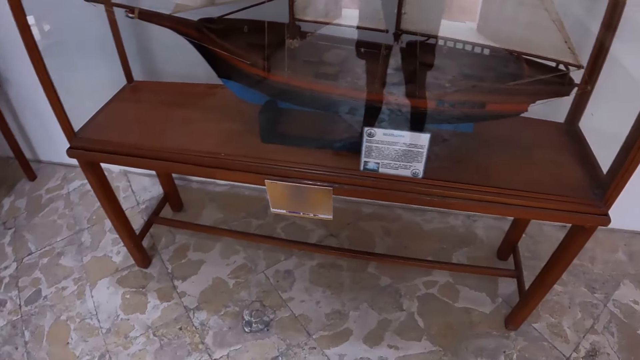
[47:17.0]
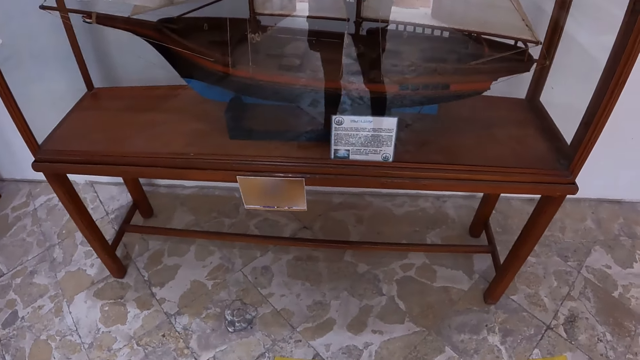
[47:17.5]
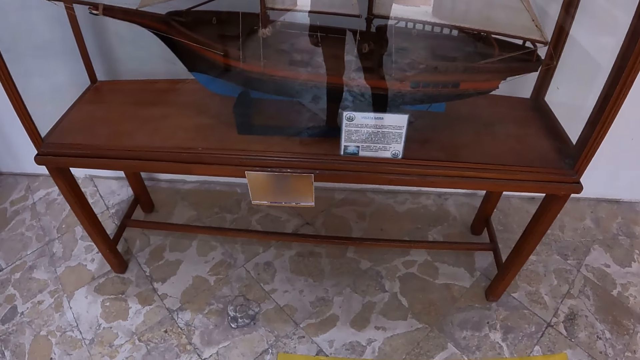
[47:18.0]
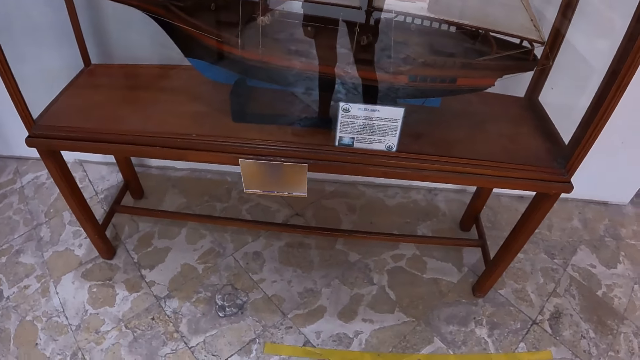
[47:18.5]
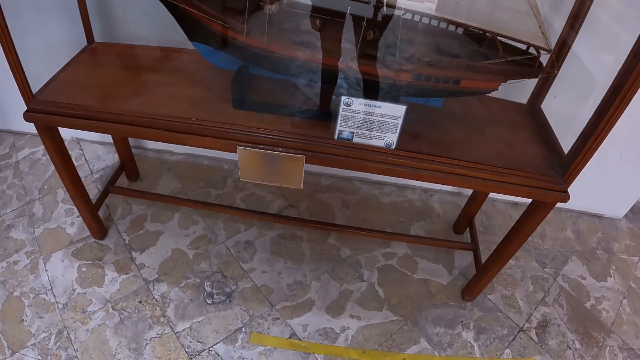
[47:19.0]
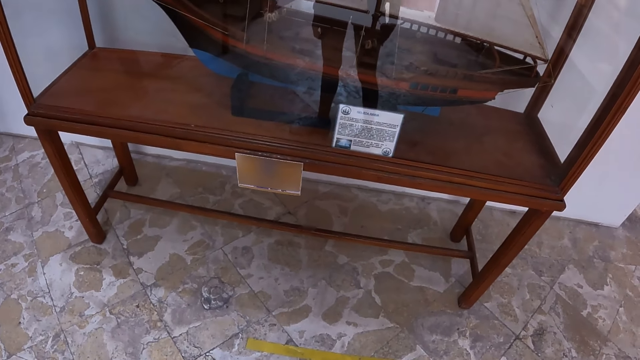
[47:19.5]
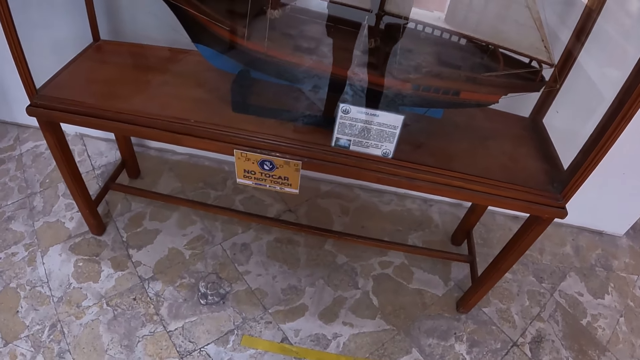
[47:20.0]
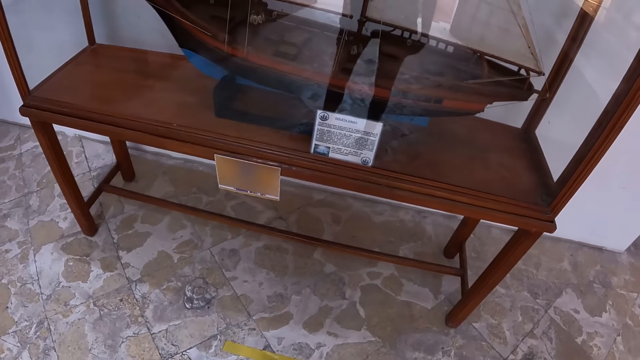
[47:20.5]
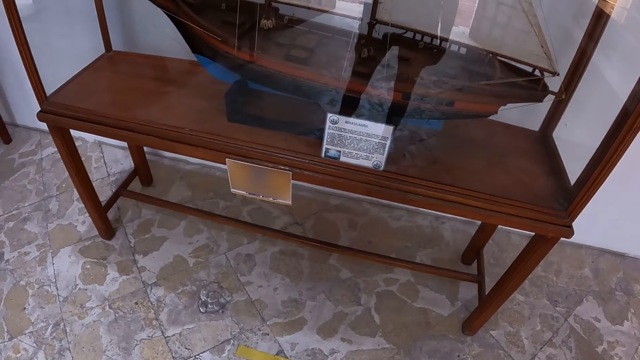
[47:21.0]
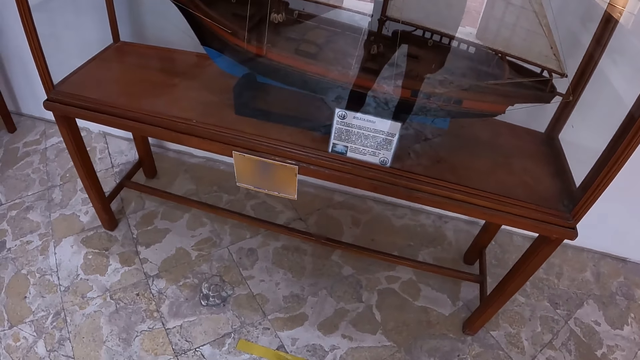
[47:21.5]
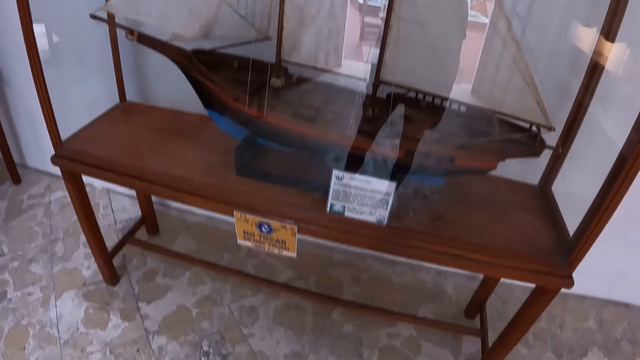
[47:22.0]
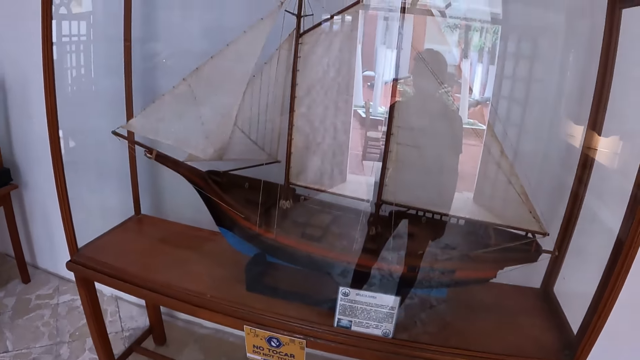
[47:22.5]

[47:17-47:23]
The camera wearer looks at the boat in the display cabinet.

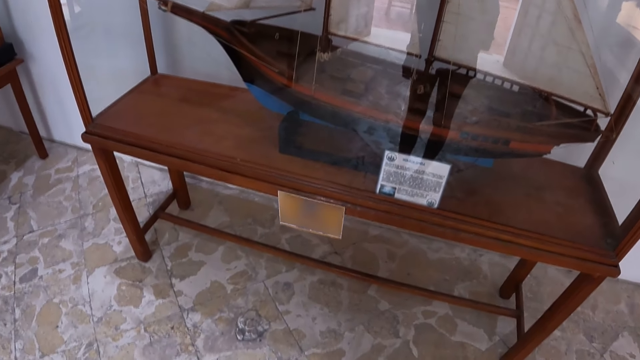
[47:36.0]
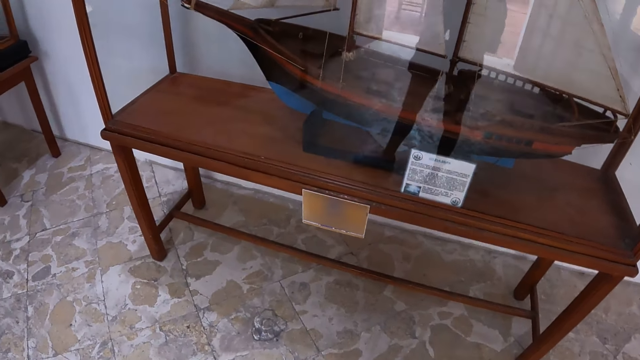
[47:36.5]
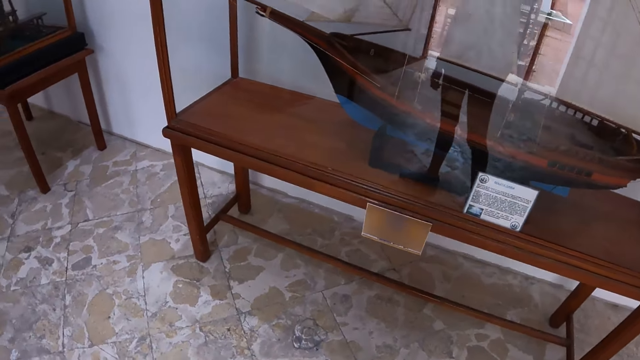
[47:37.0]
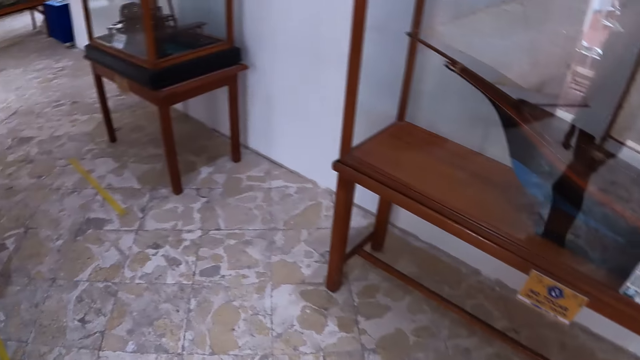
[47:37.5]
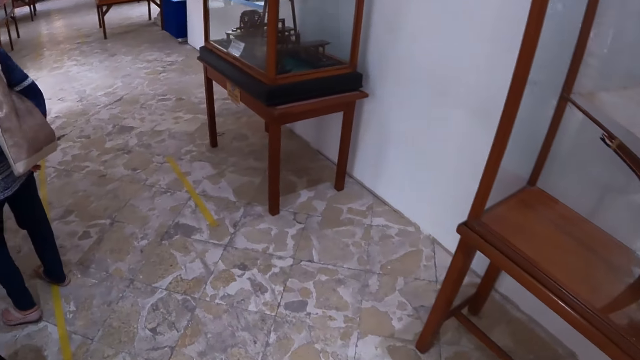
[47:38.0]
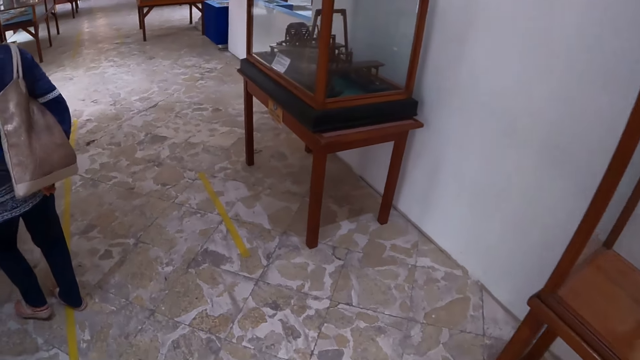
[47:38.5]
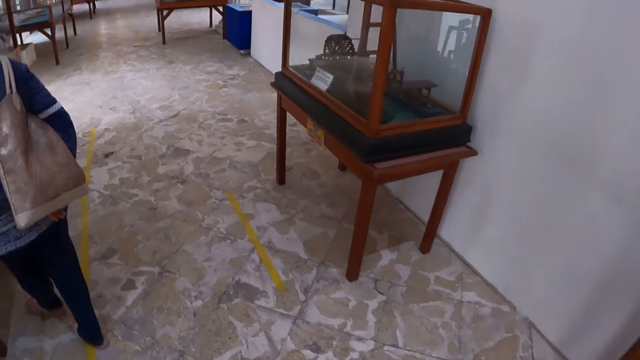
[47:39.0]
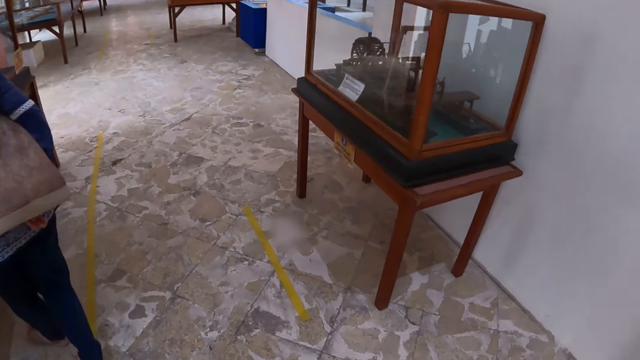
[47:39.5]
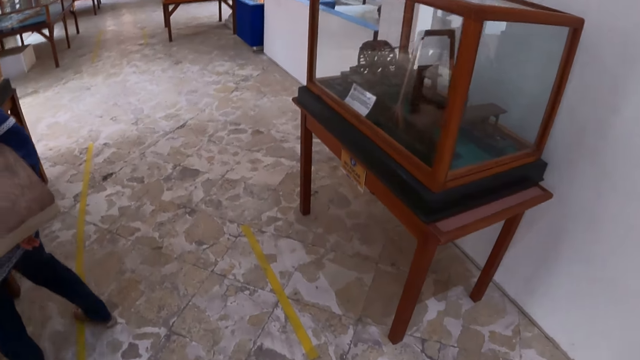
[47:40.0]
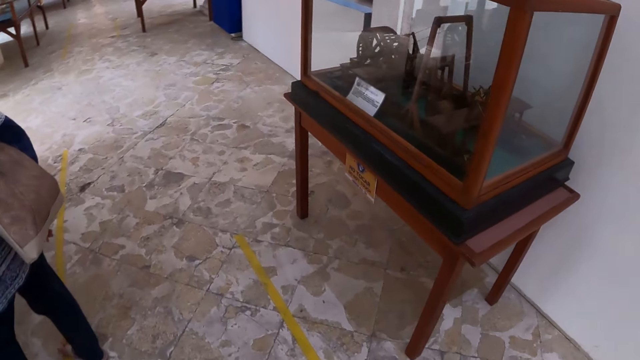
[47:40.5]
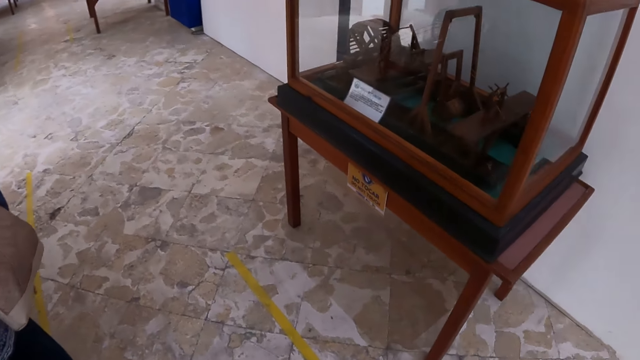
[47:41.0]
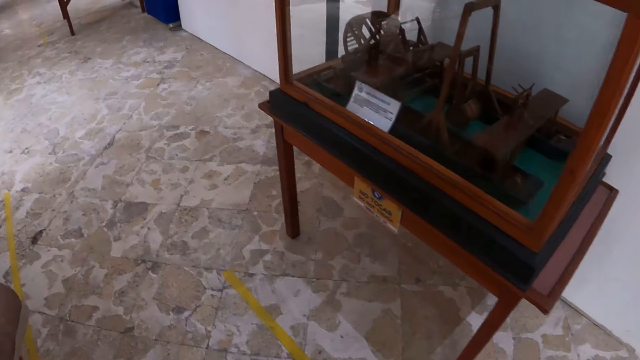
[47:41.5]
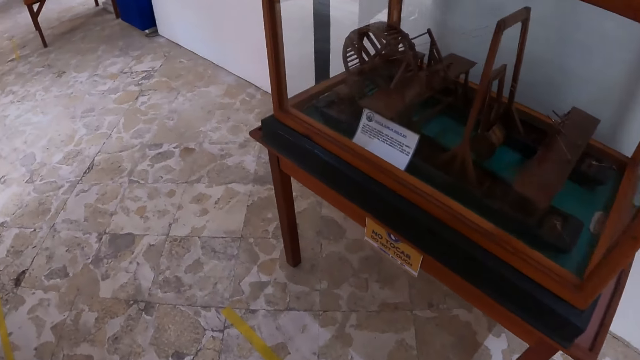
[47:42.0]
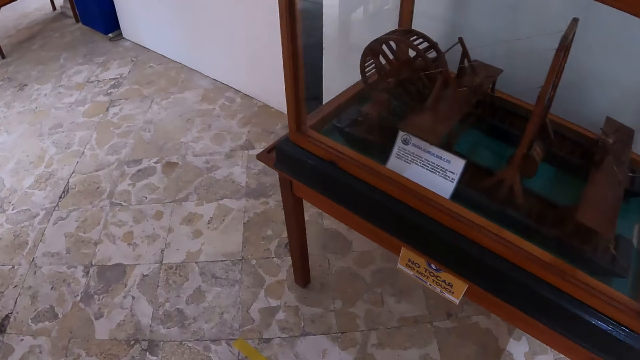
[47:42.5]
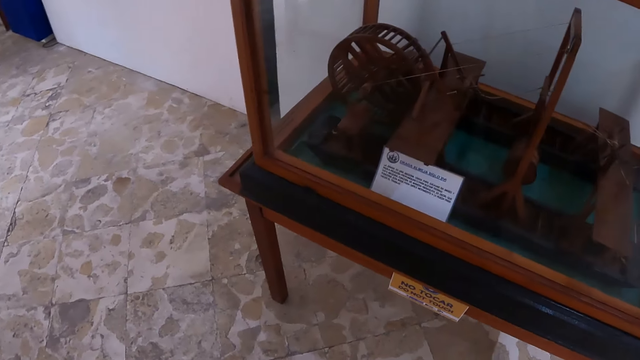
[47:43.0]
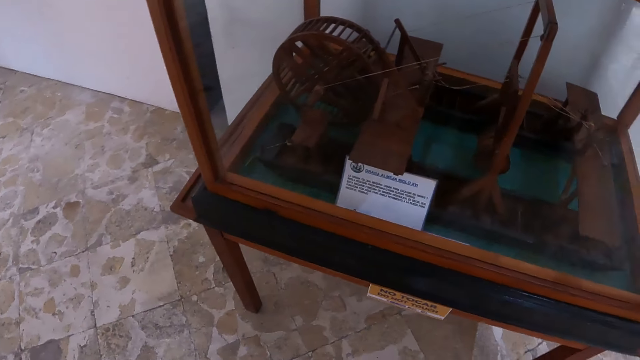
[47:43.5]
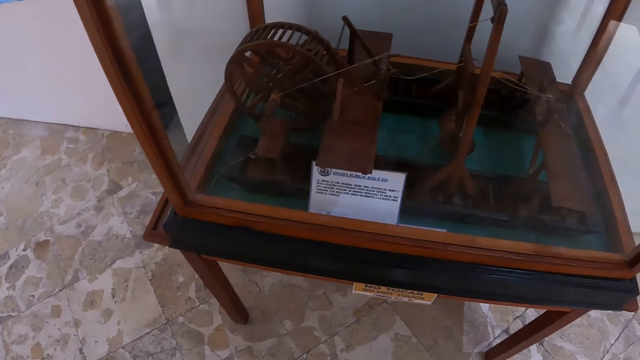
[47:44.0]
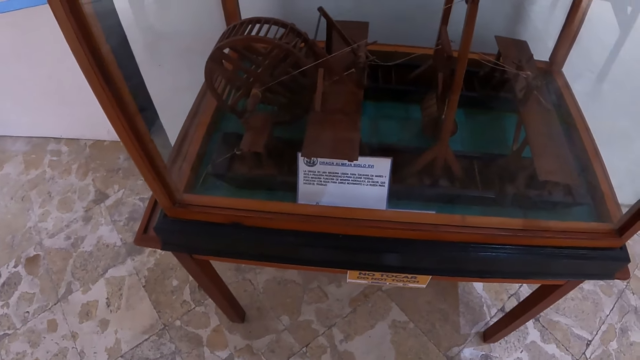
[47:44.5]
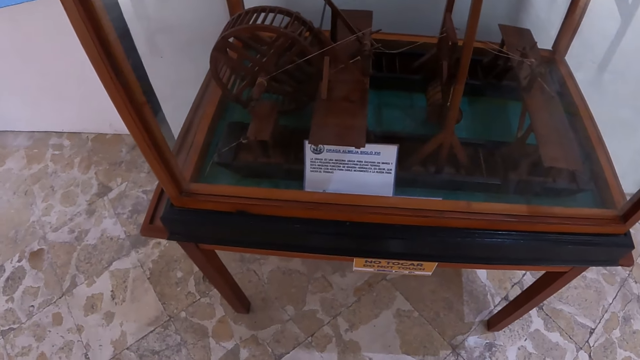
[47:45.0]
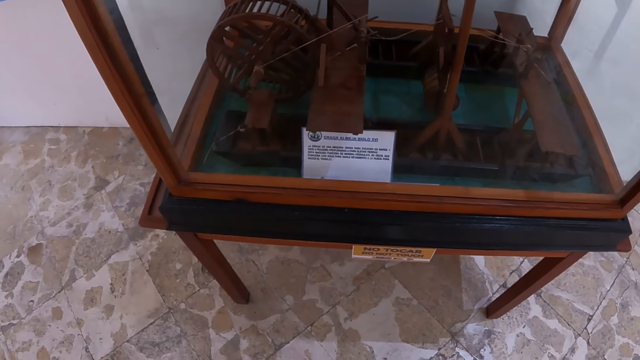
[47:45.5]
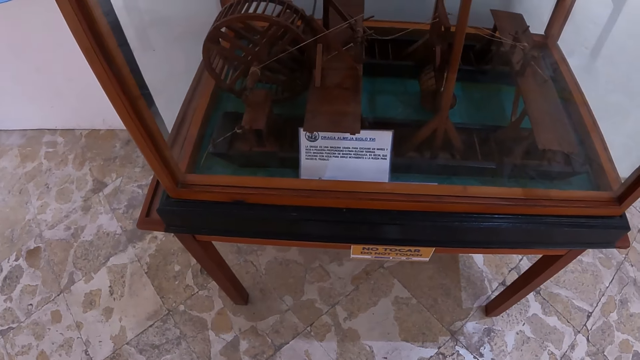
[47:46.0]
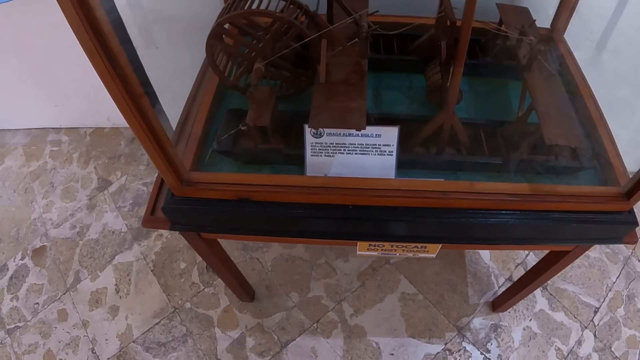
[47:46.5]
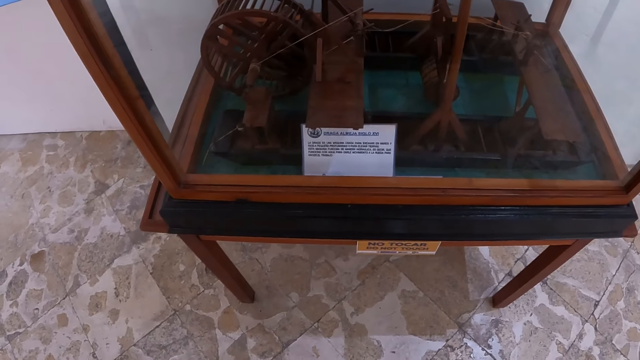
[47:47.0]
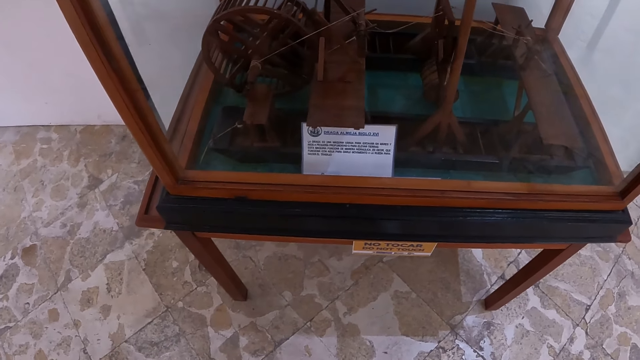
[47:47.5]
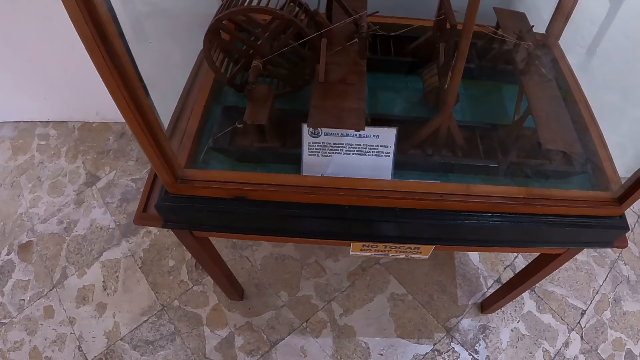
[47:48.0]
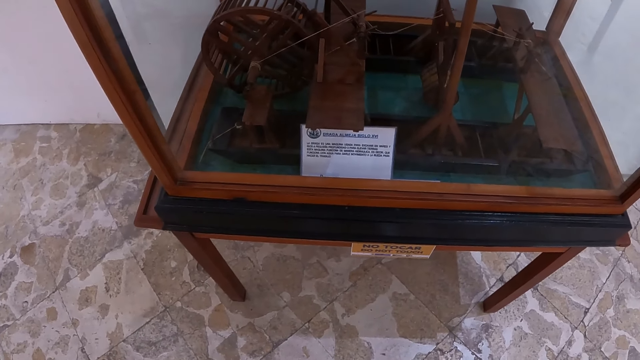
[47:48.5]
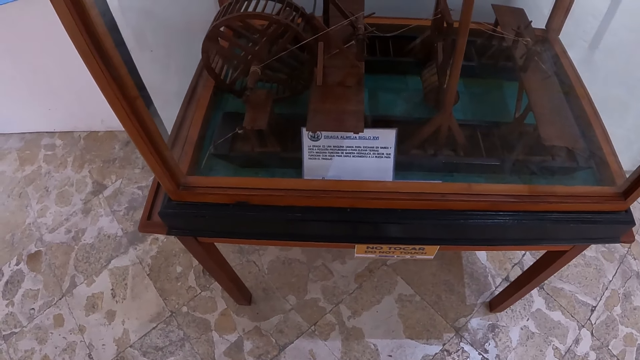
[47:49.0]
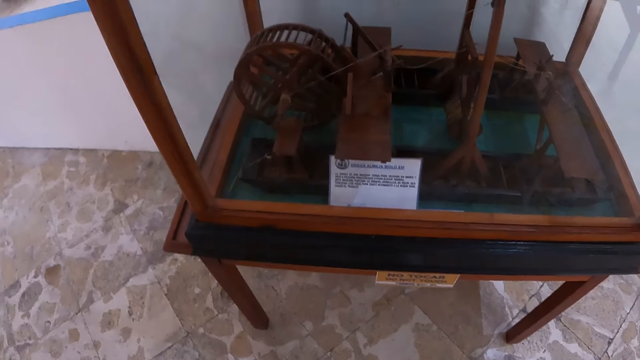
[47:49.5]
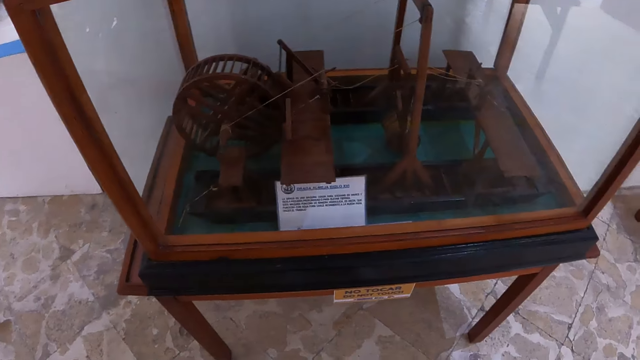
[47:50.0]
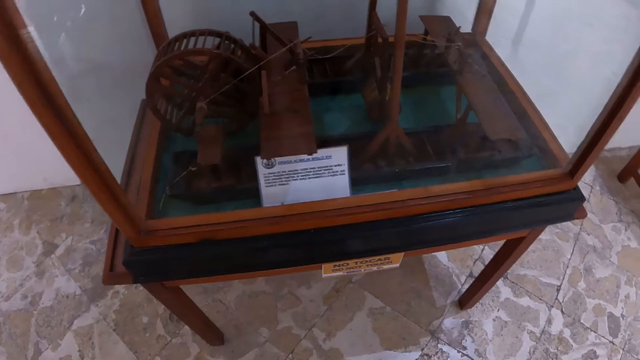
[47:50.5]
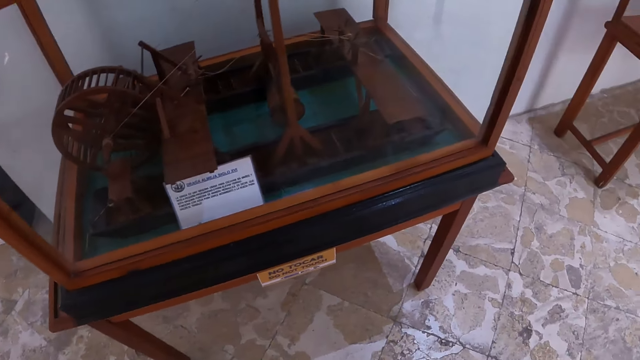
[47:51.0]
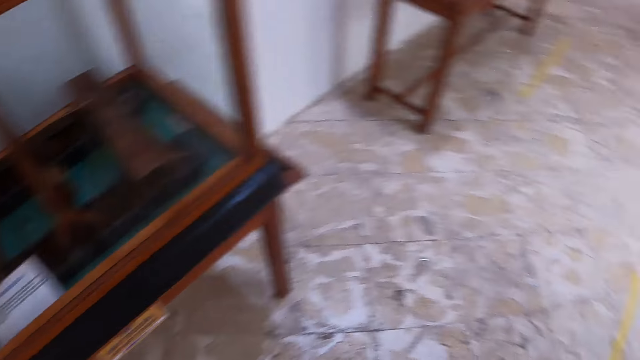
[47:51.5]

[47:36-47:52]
The camera wearer walks in the room. They stare at the ship toy parts in the display.
